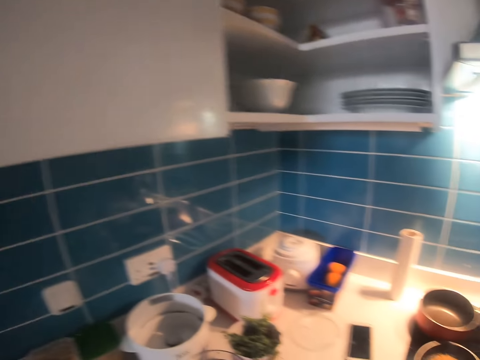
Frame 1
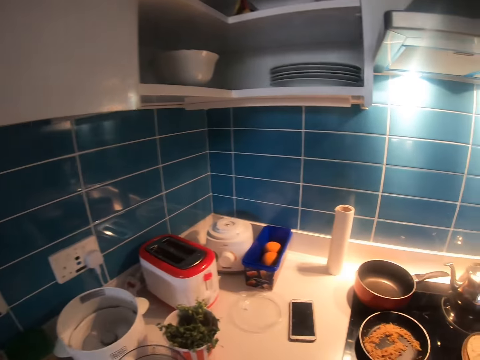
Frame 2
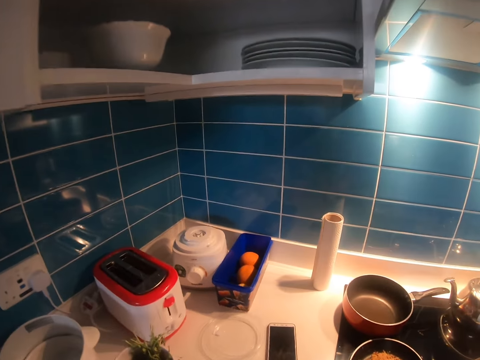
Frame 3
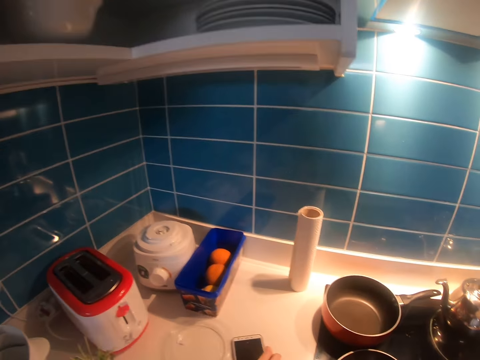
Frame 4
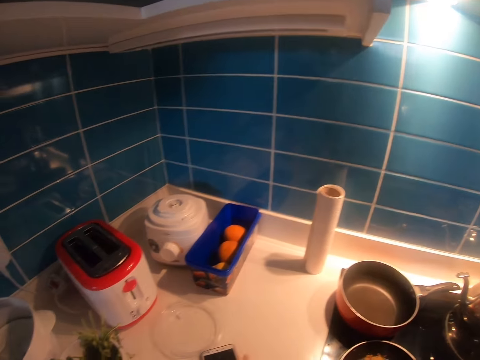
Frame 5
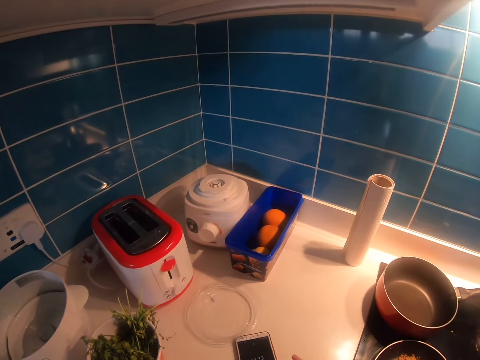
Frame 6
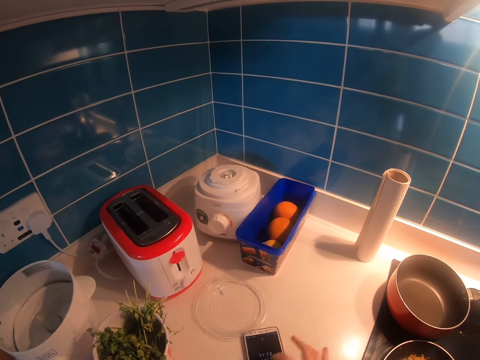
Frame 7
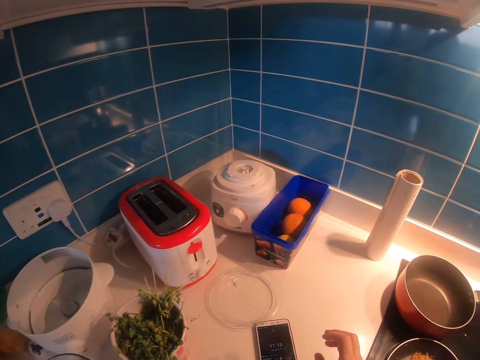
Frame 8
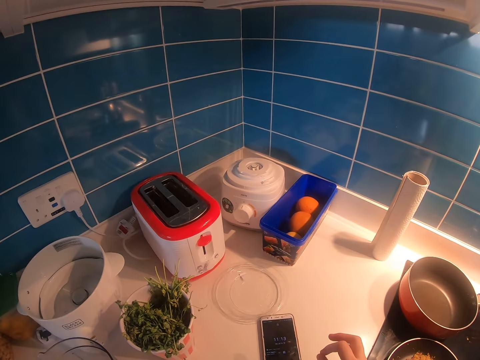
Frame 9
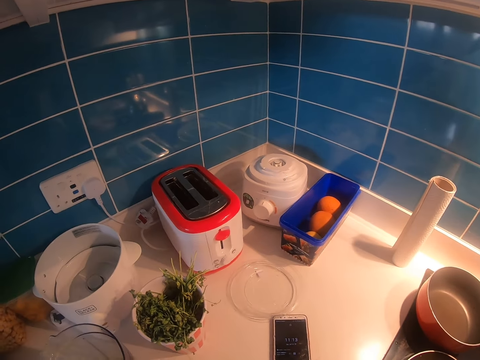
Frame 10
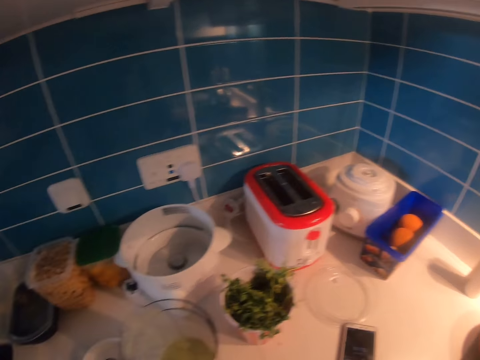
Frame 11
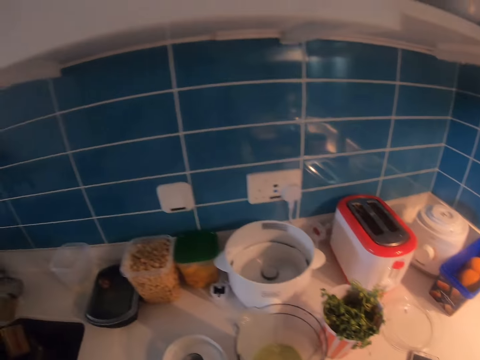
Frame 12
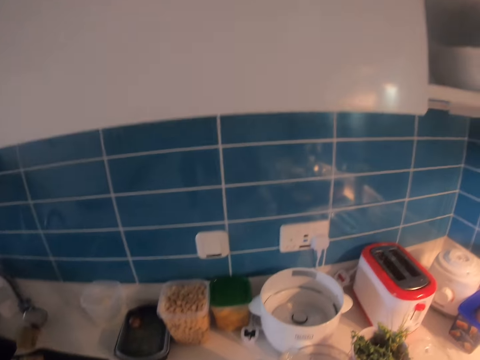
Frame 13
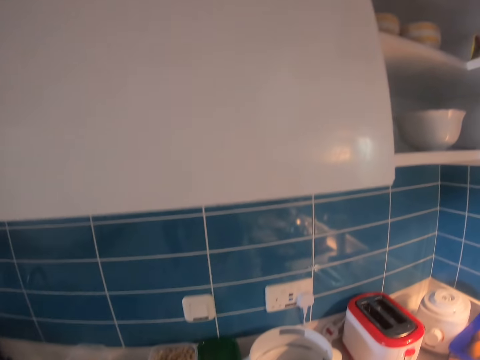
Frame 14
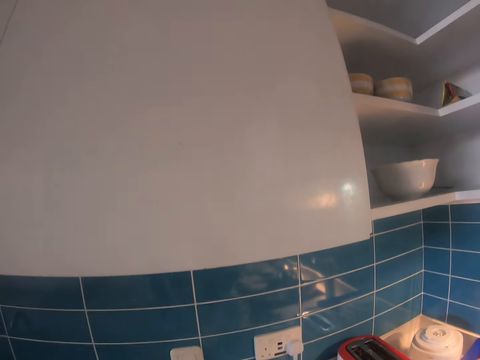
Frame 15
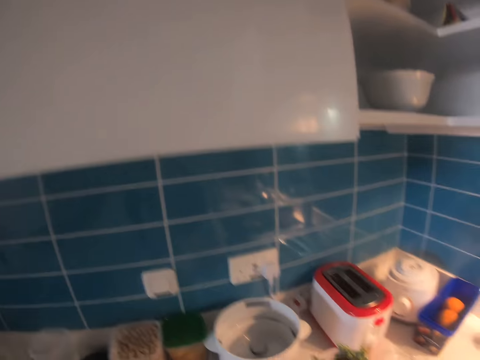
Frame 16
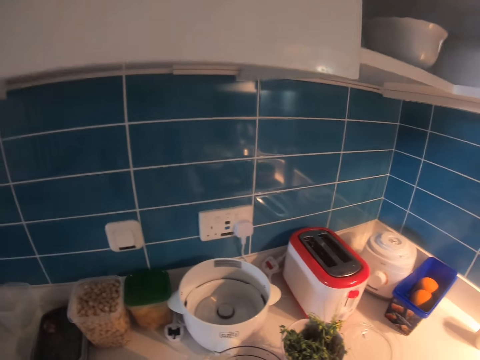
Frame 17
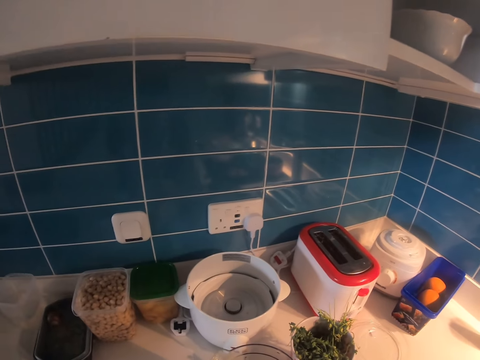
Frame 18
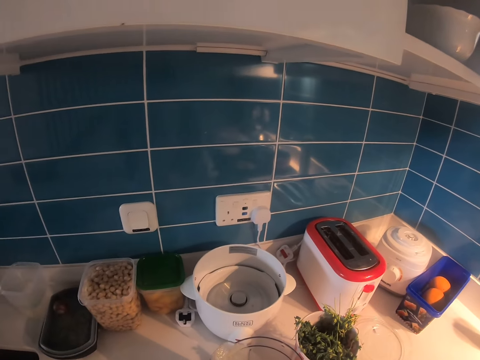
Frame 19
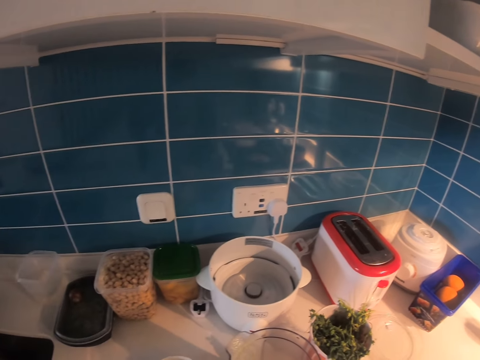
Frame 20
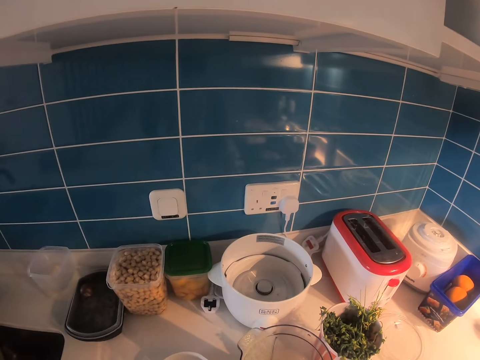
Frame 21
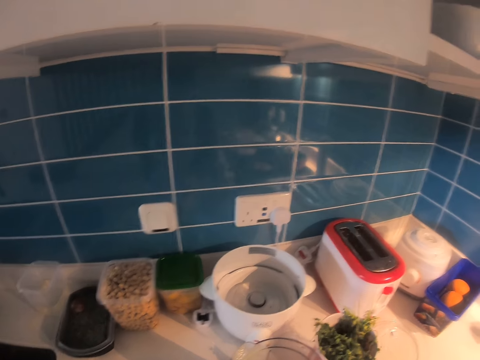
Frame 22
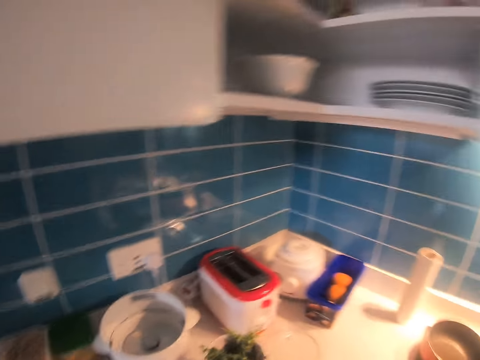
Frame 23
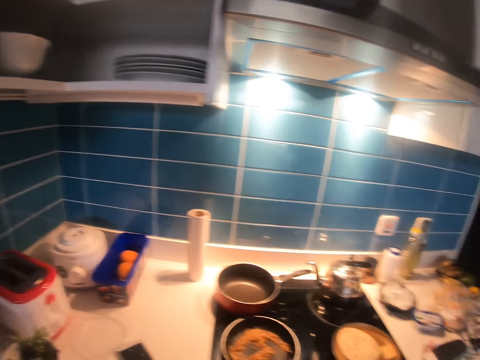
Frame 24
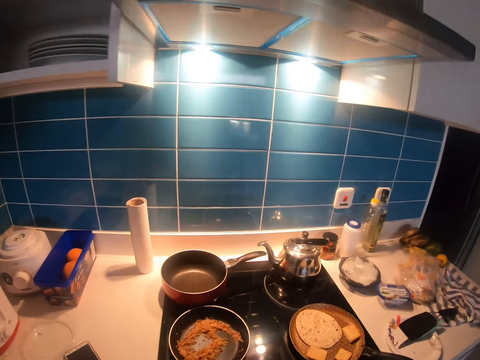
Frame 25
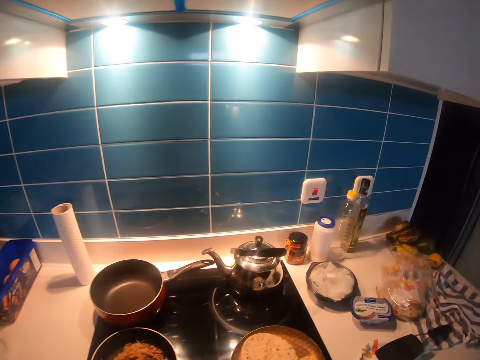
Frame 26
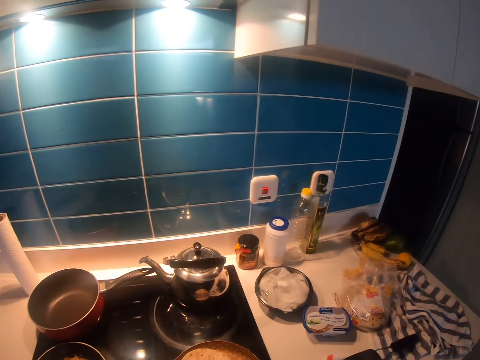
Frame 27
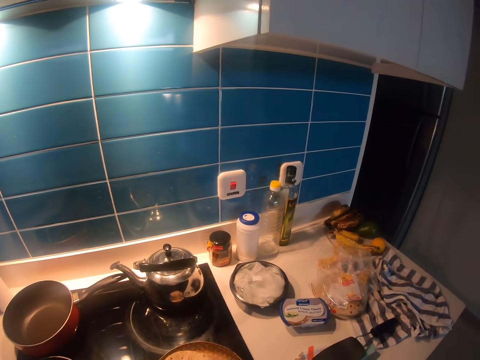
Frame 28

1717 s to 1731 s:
The camera wearer moves a phone. They use the phone. They drop something. They look around. They pick up the spatula.

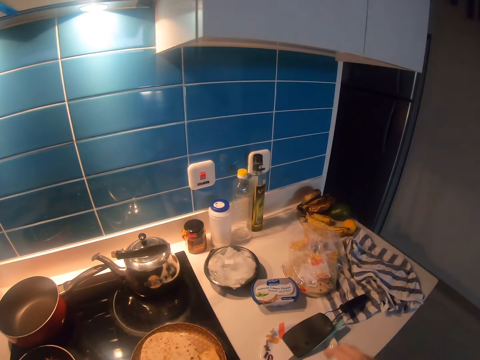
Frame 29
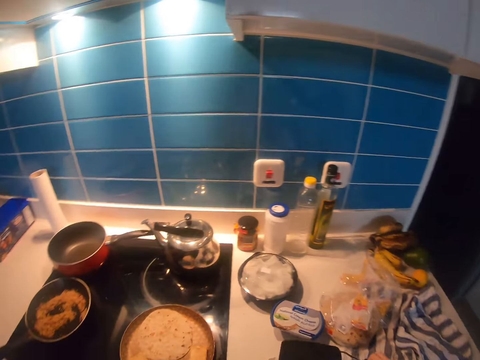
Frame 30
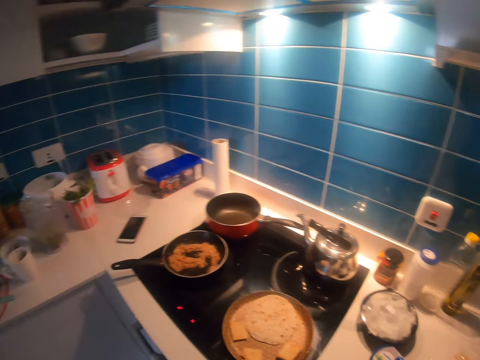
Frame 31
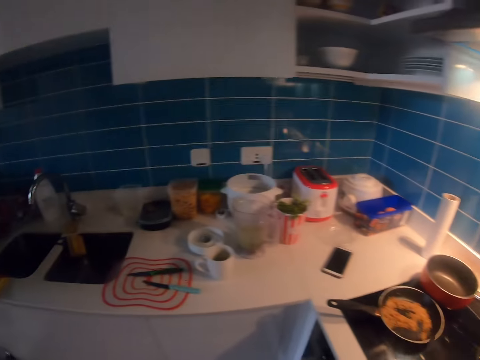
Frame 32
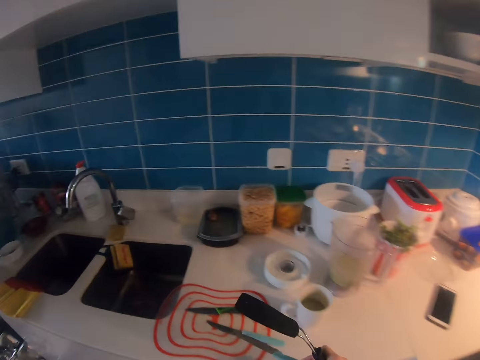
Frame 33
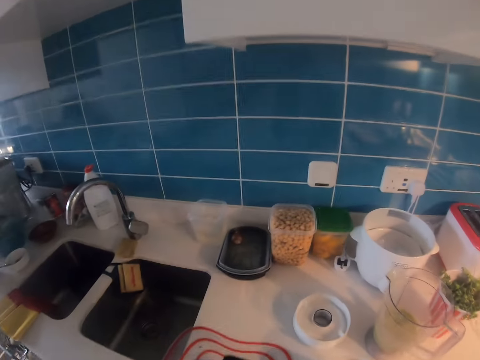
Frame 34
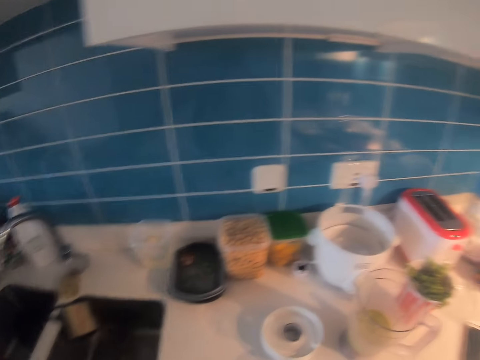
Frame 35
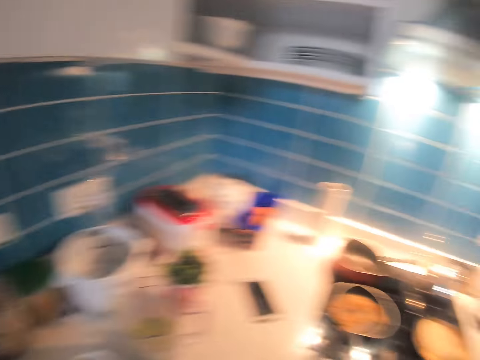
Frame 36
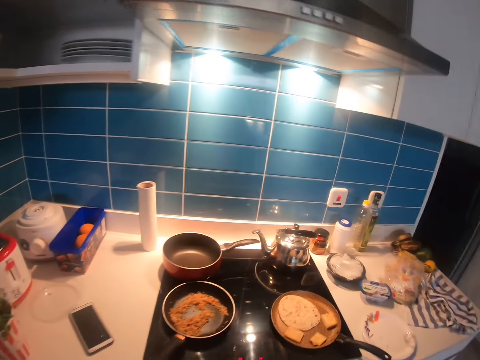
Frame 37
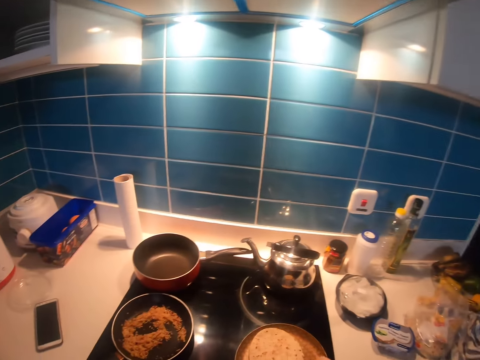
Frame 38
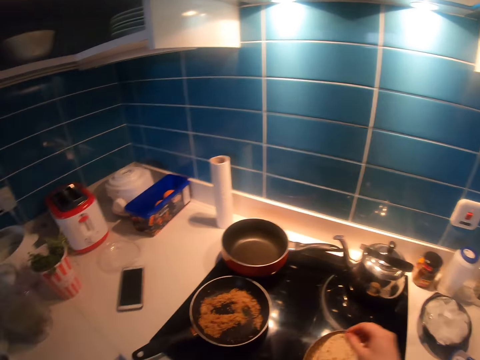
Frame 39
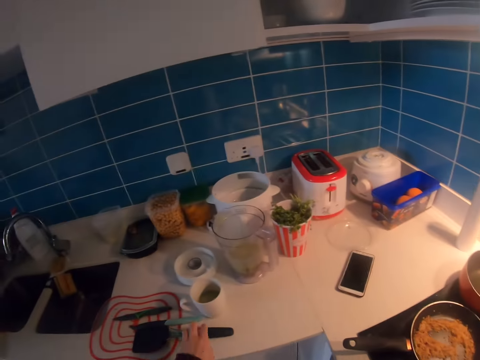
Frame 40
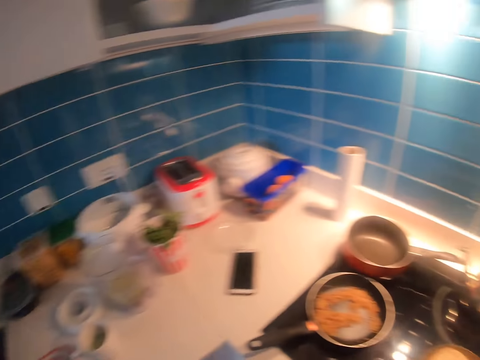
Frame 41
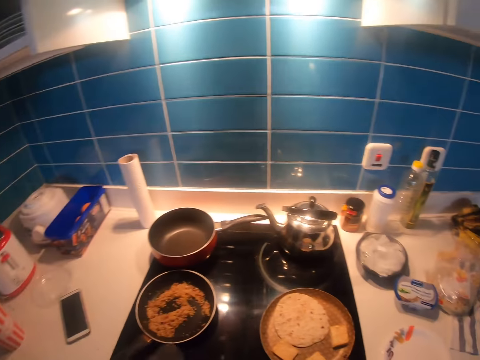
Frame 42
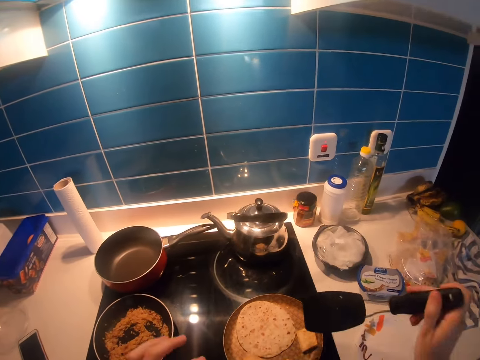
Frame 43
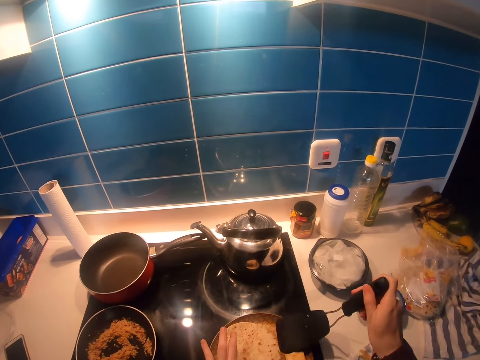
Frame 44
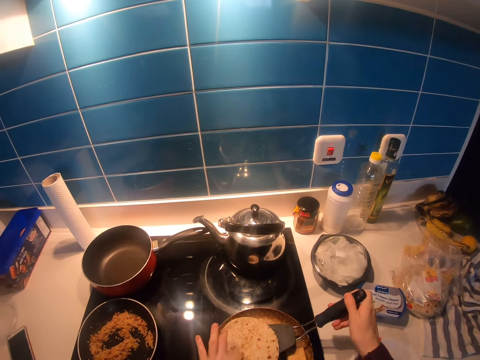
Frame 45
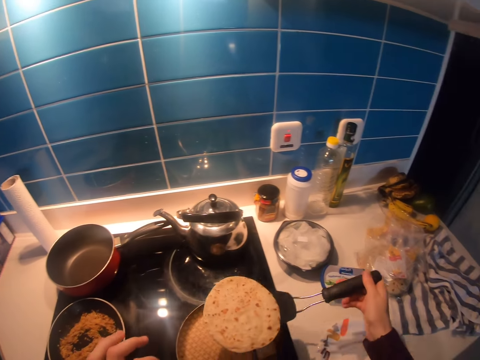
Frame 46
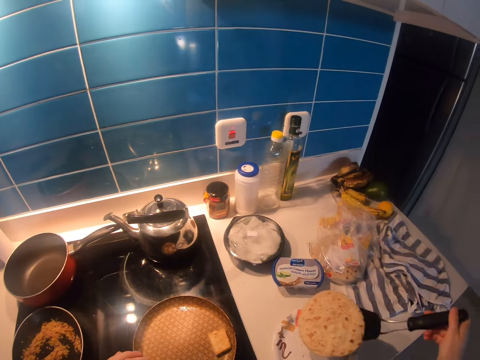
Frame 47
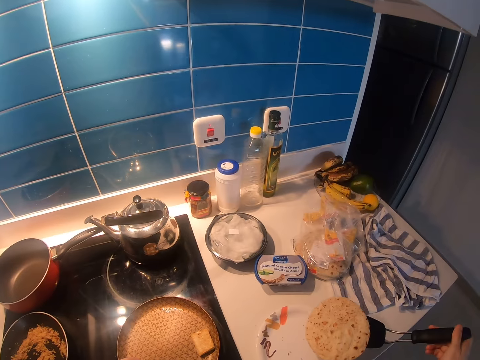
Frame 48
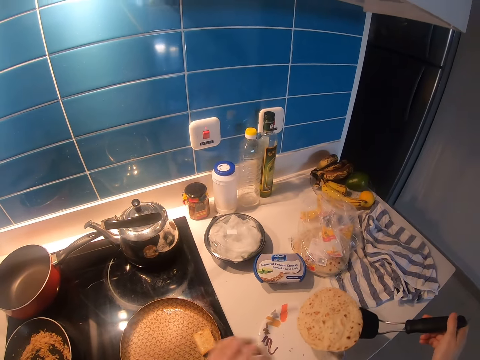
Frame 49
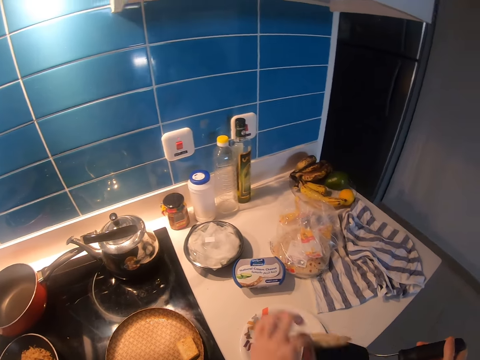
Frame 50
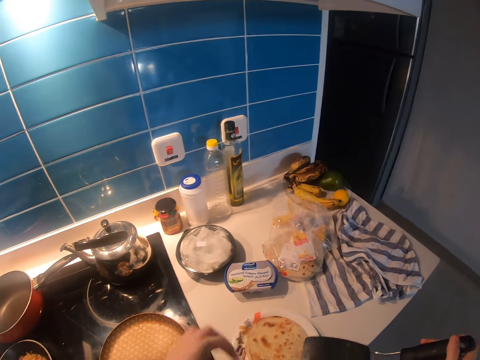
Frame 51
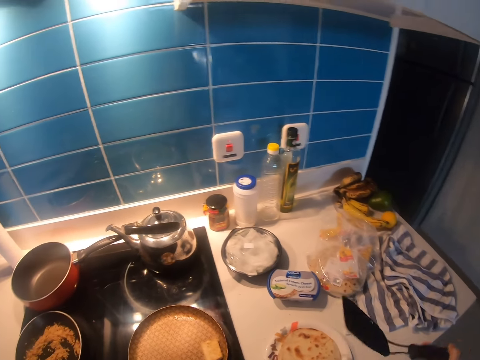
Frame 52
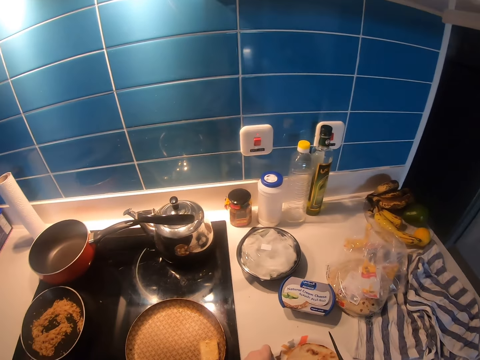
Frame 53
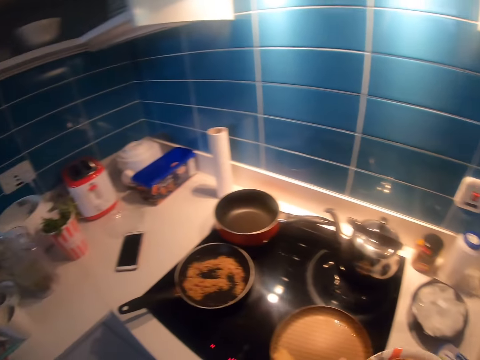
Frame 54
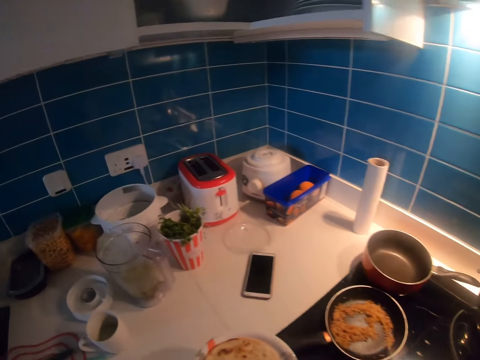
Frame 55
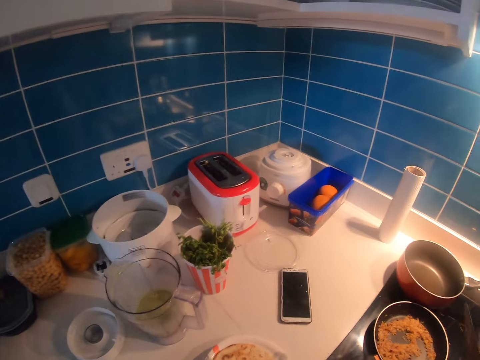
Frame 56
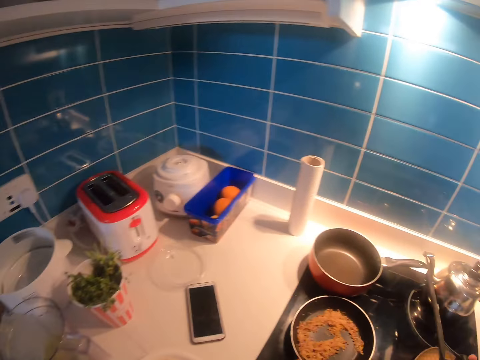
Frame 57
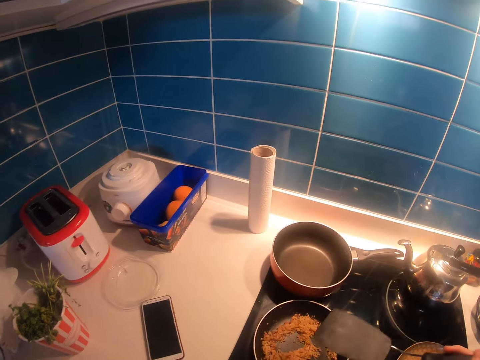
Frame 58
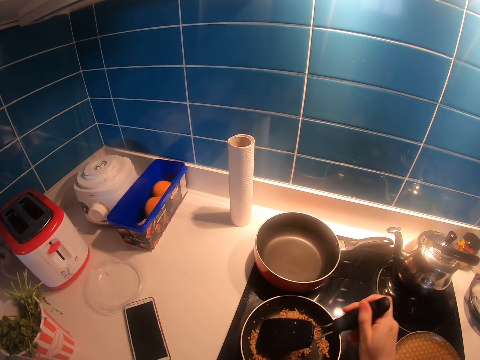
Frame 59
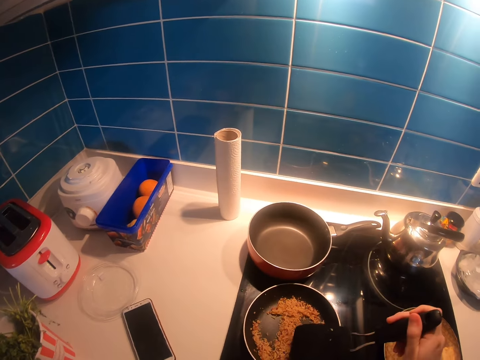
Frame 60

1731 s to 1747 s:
The camera wearer picks up a spoon or spatula. They drop the spatula in the tray. They scoop the chapati from the frying pan with the spatula. They touch the food. They pick up the spoon. They pick up food with the spoon. They drop the chapati on the plate. They lift the plate. They carry the food. They put the plate on the counter top. They stir the food with the spoon.
